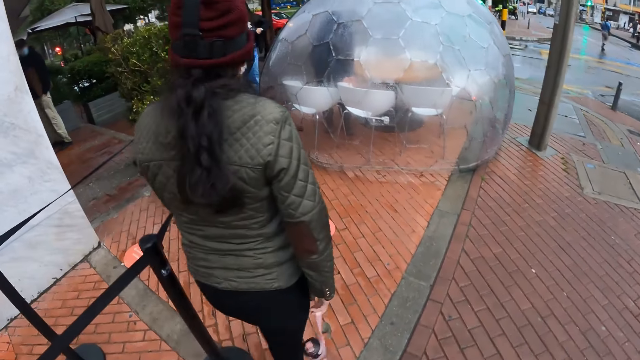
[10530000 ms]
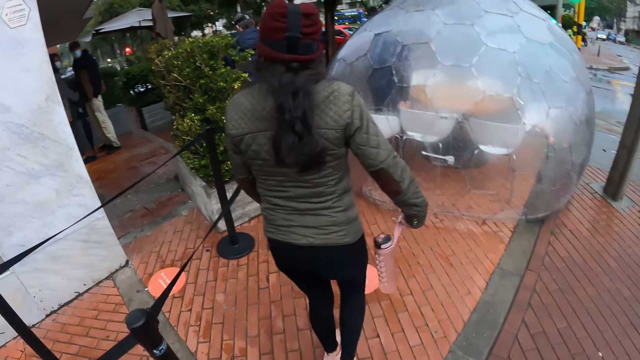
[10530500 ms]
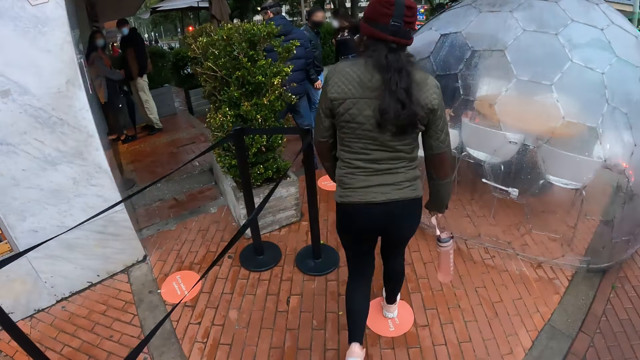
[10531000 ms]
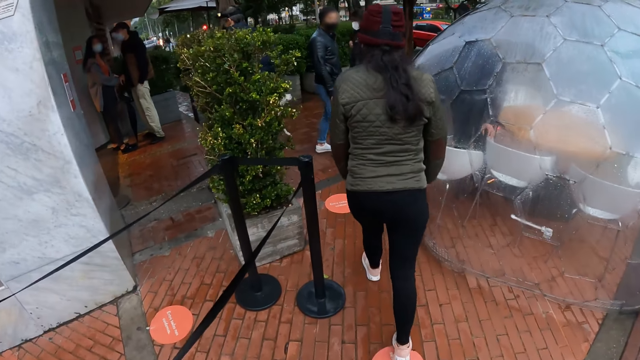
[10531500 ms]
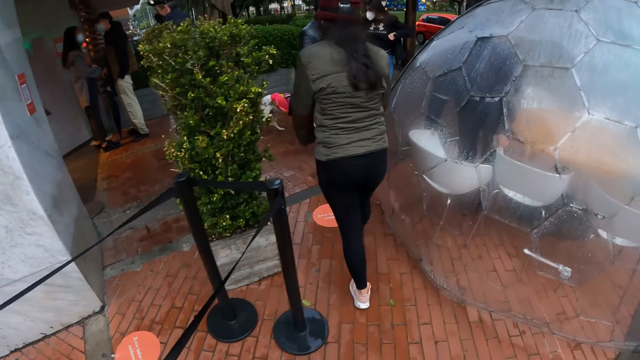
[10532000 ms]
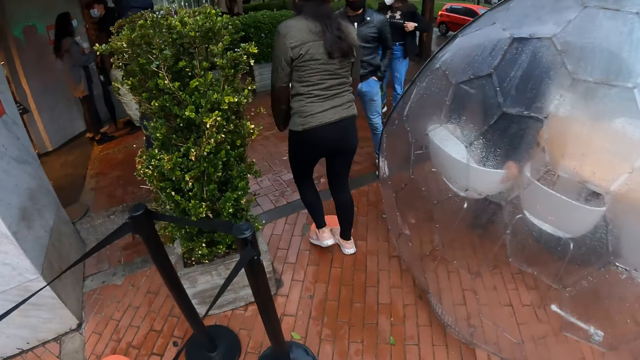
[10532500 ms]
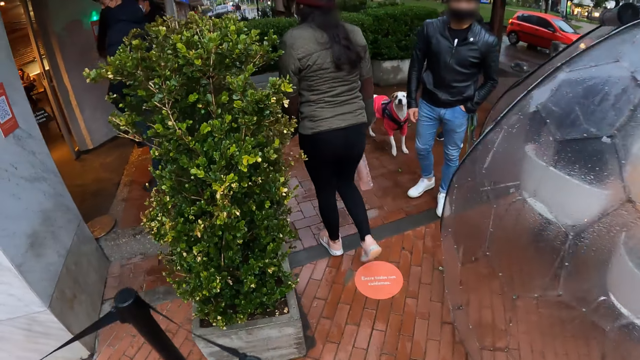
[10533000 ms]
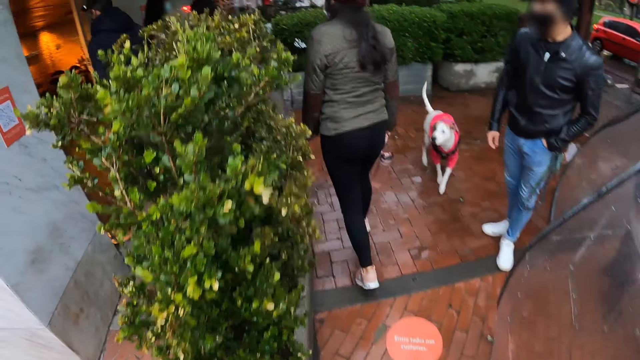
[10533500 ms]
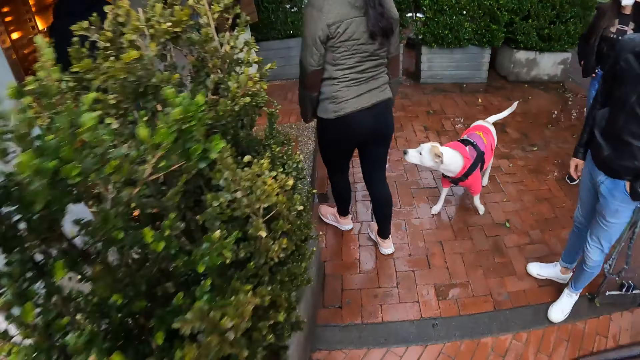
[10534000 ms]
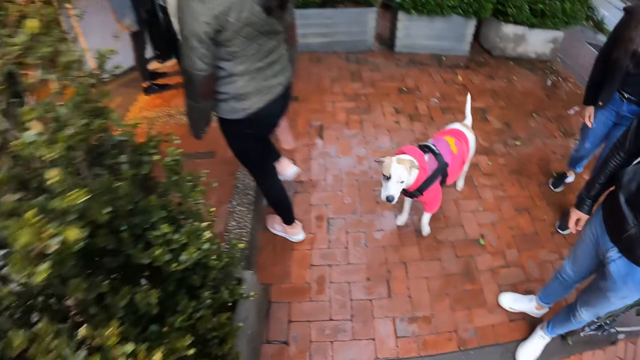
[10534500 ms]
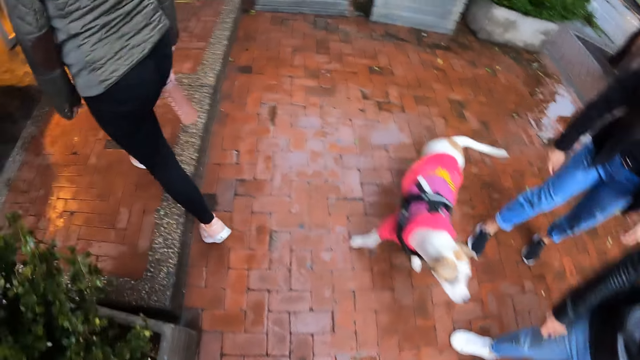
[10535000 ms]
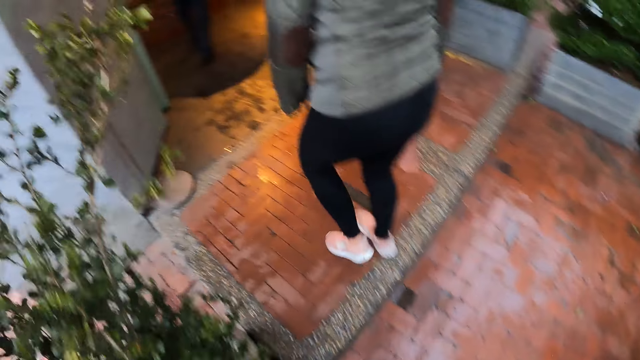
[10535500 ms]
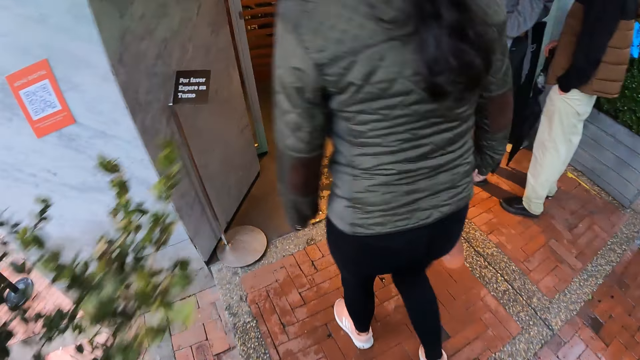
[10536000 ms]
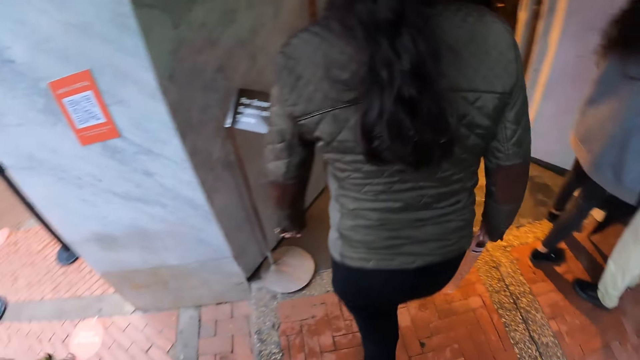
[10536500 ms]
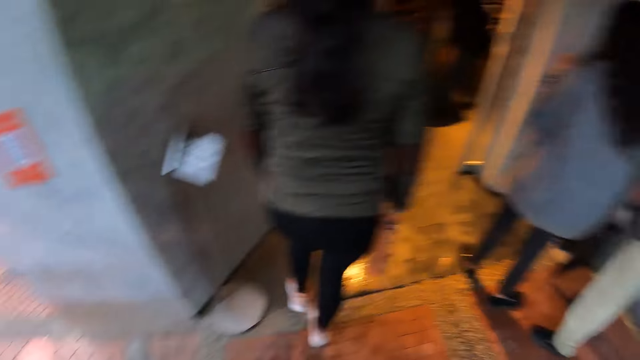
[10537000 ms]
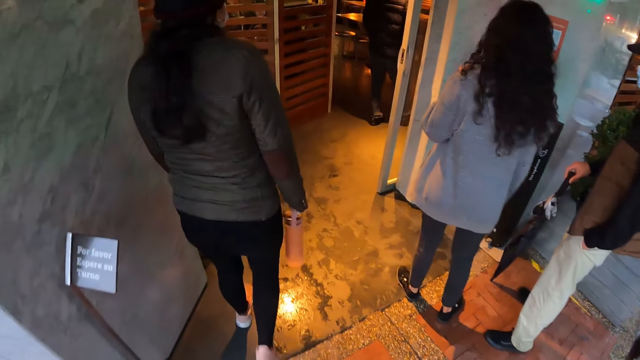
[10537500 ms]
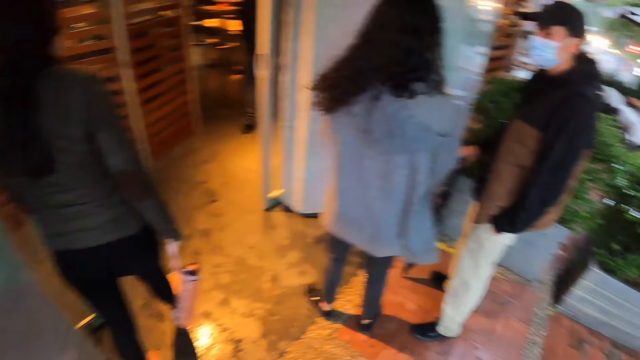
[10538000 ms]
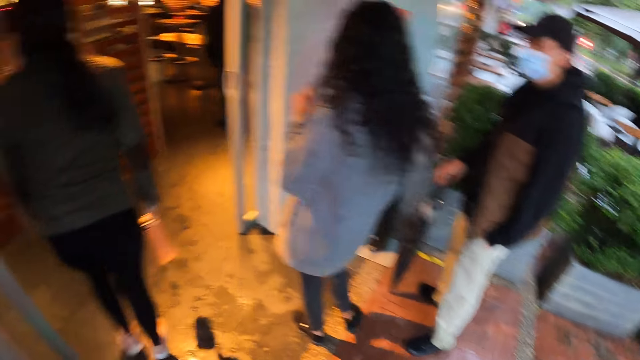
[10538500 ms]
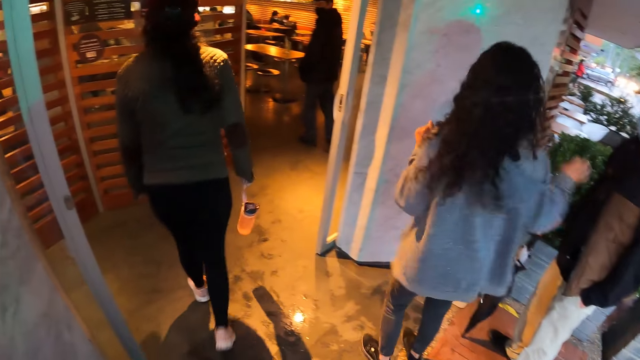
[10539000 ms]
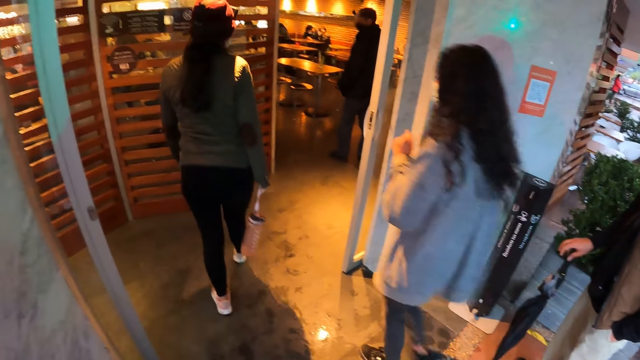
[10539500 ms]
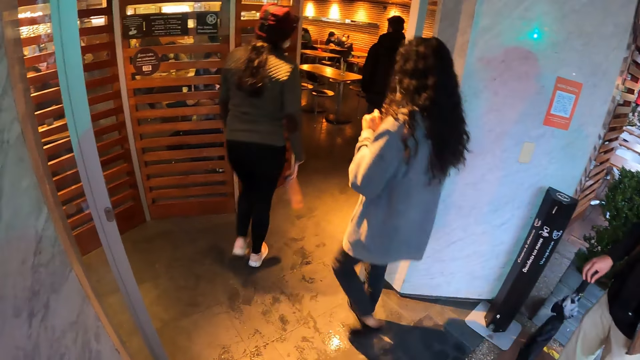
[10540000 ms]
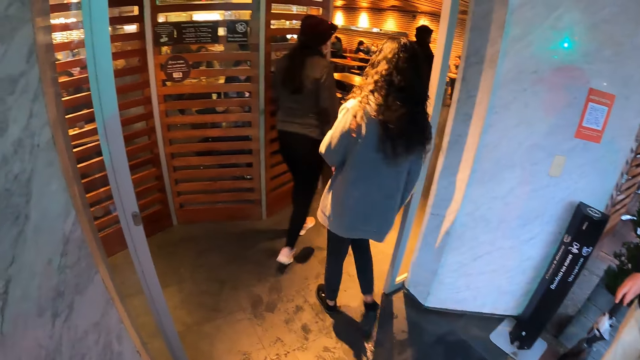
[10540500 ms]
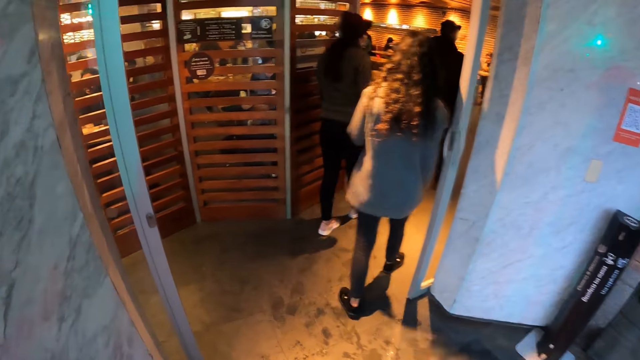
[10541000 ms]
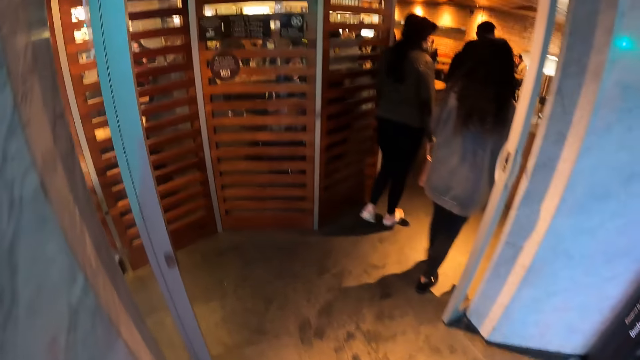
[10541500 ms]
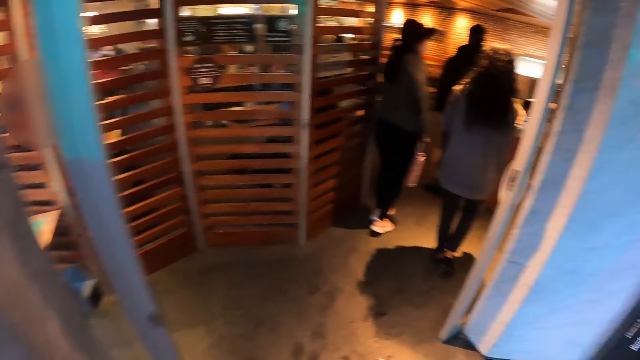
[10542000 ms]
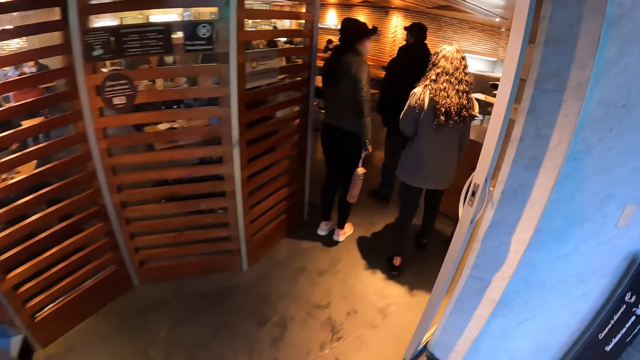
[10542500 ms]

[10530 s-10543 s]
The woman walks in front of the camera wearer. The man walks into a restaurant. The woman walks into the restaurant. The camera wearer walks into the restaurant.

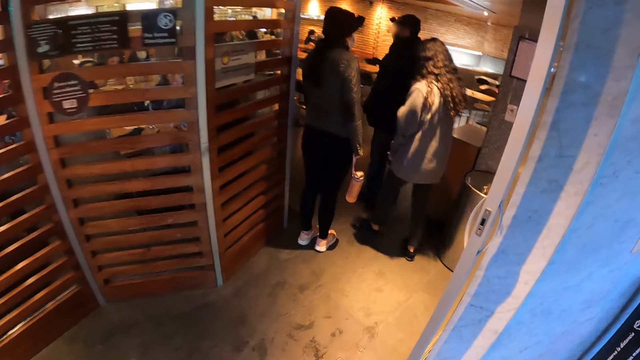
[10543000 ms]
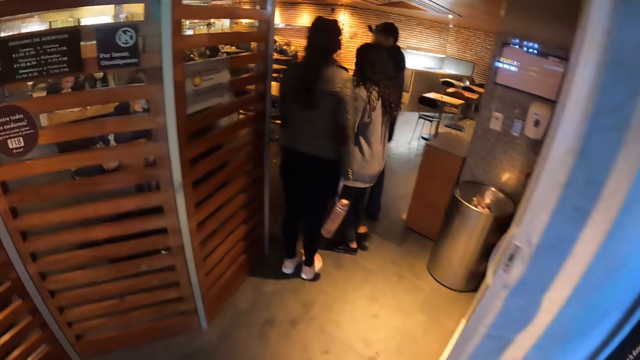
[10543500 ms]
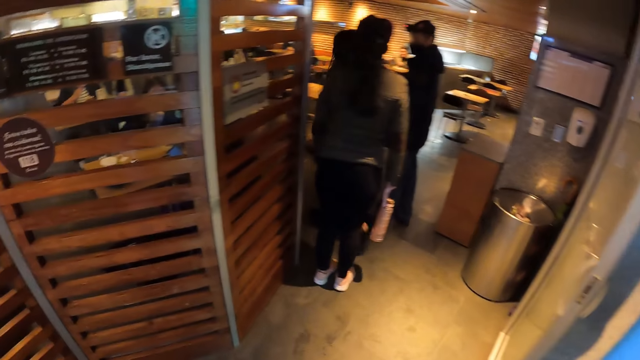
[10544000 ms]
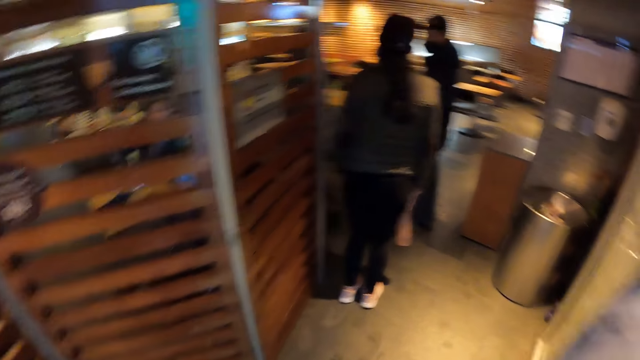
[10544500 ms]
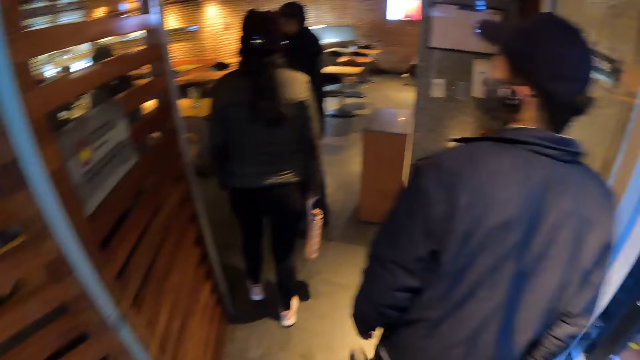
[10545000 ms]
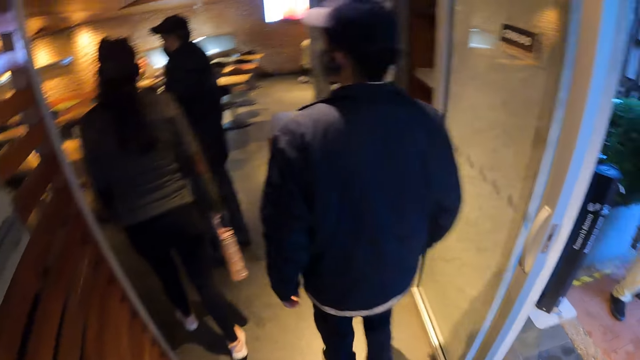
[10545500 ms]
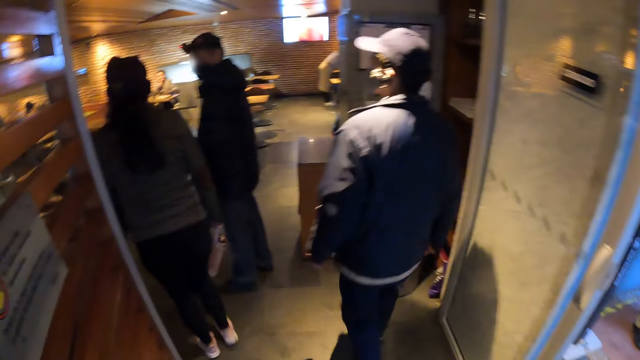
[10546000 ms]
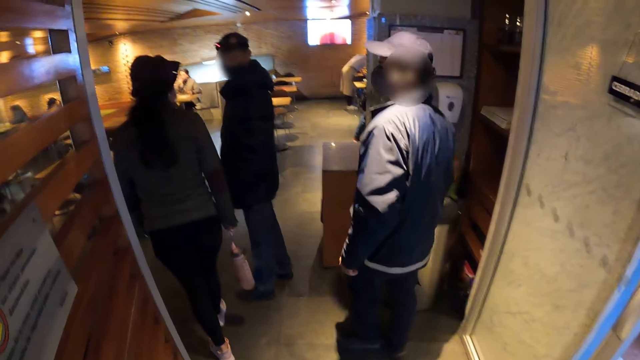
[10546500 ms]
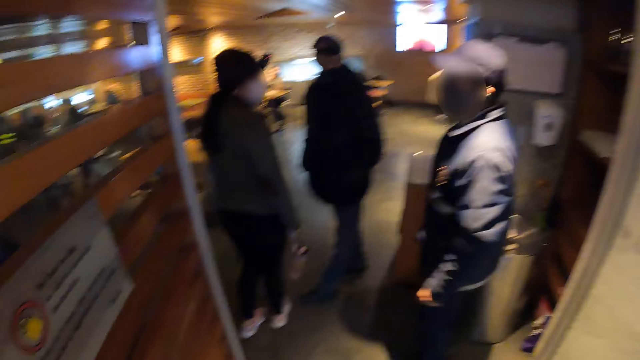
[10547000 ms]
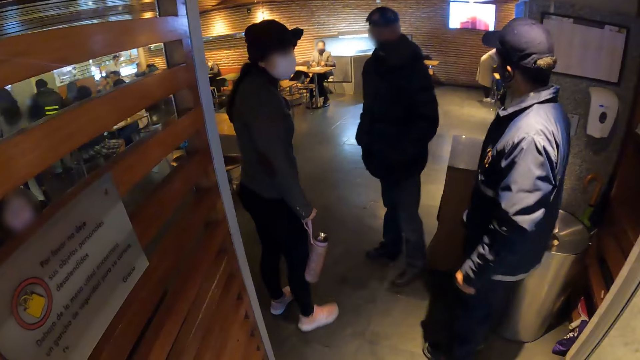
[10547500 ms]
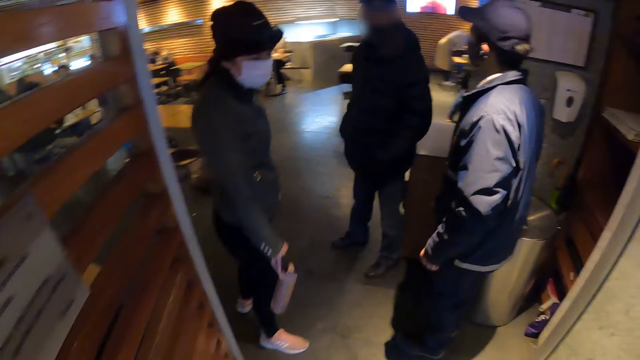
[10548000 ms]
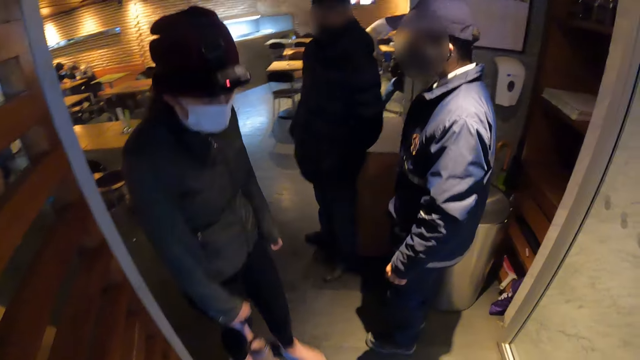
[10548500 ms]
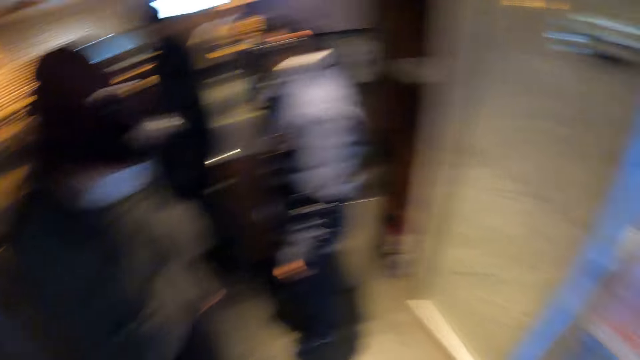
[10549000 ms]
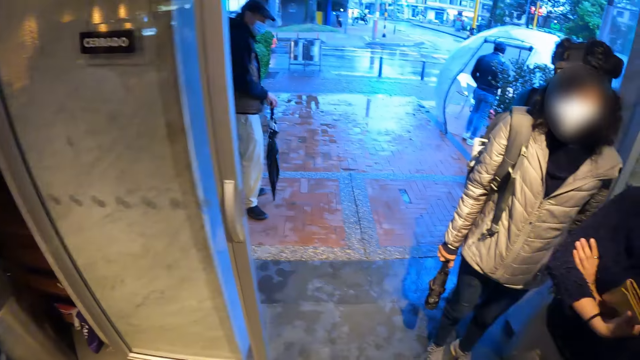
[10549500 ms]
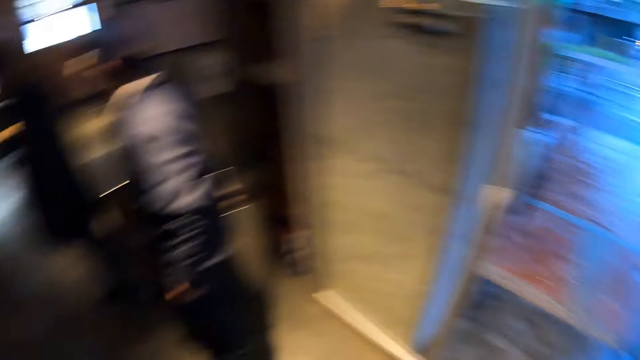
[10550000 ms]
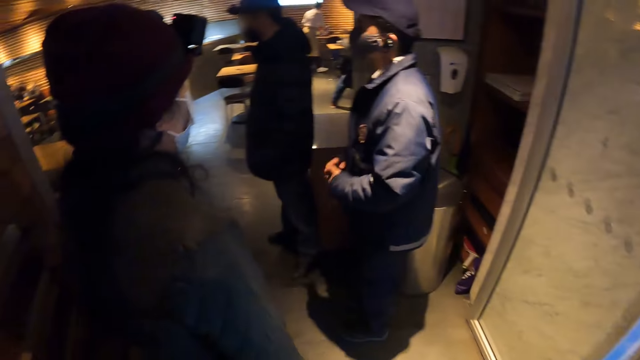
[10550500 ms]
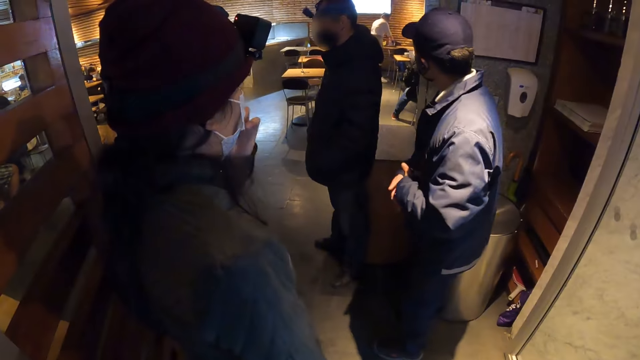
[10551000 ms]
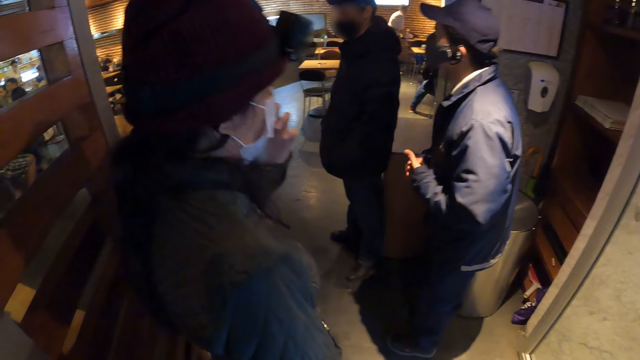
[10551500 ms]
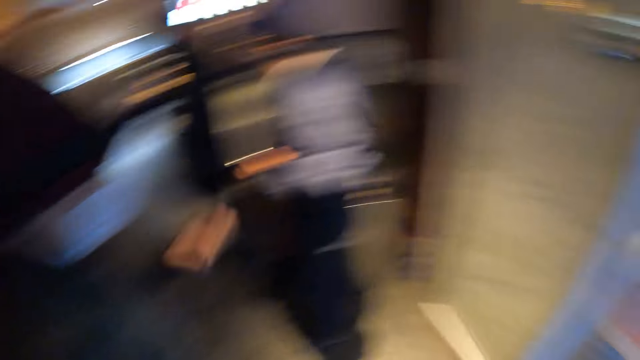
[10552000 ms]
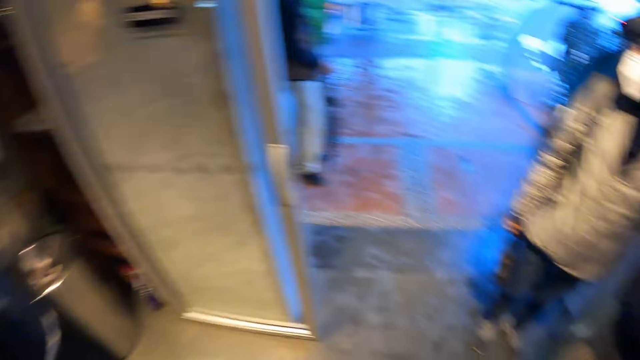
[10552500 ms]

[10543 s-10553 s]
The woman stands. A person walks around. The camera wearer waits at the entrance of the restaurant with a group of people. Another person walks around. The camera wearer looks around. The other person touches the face. The first person interacts with another person.
